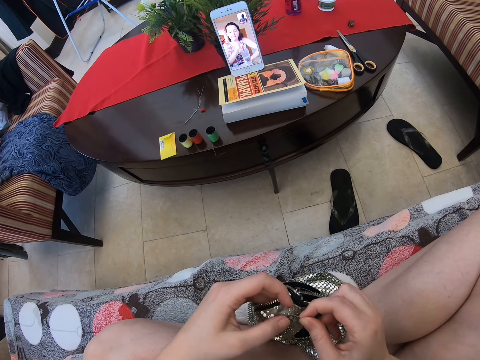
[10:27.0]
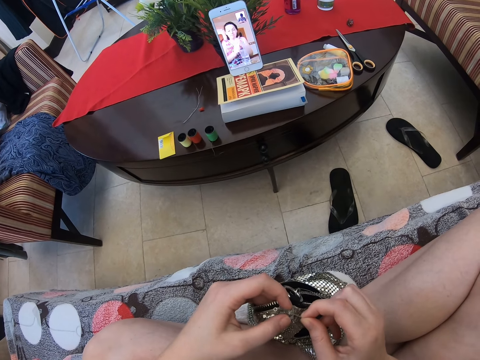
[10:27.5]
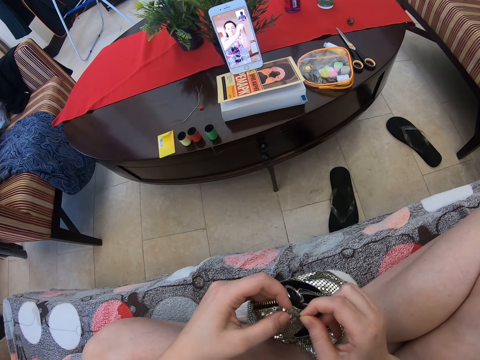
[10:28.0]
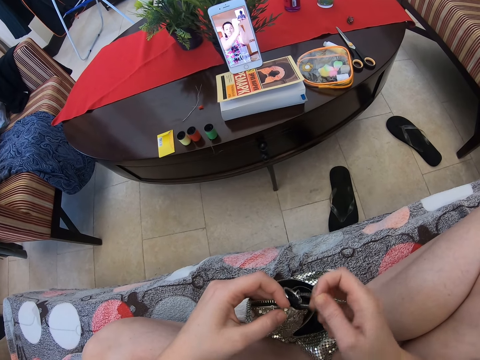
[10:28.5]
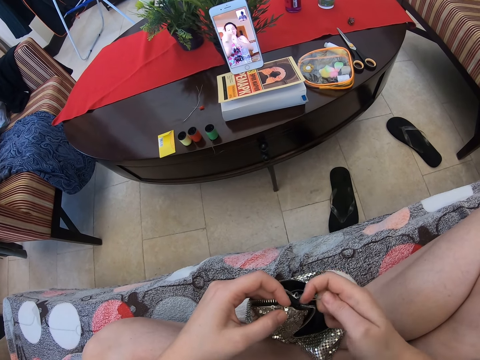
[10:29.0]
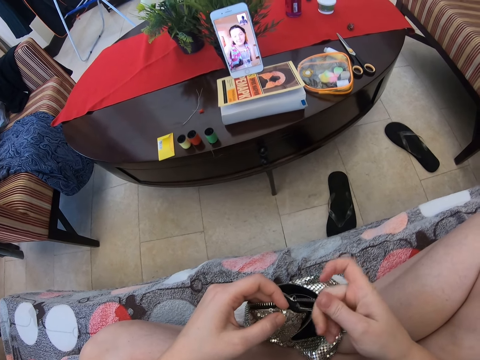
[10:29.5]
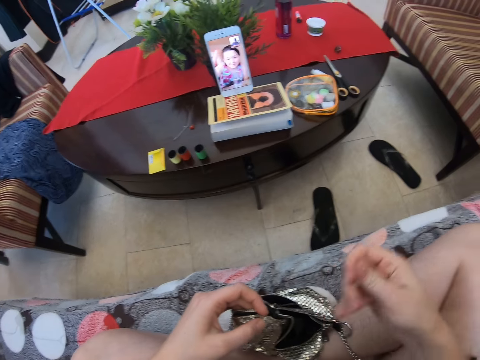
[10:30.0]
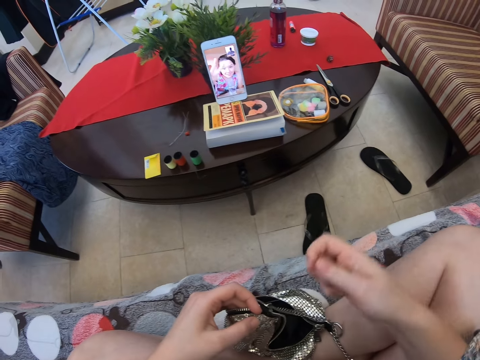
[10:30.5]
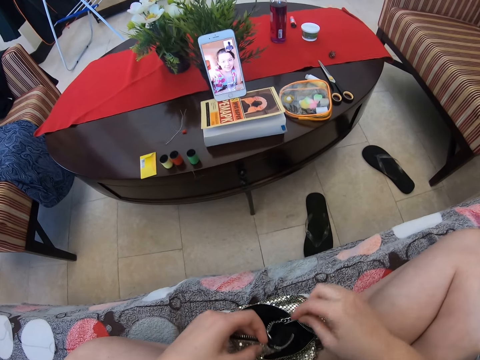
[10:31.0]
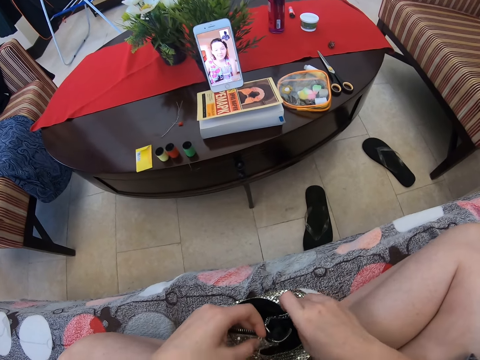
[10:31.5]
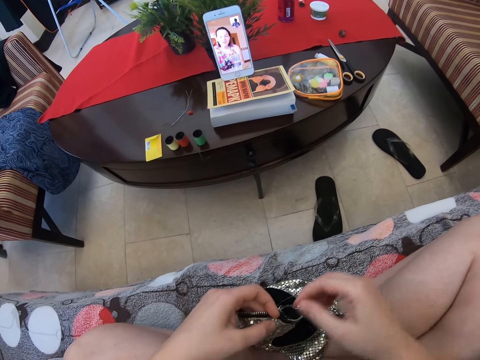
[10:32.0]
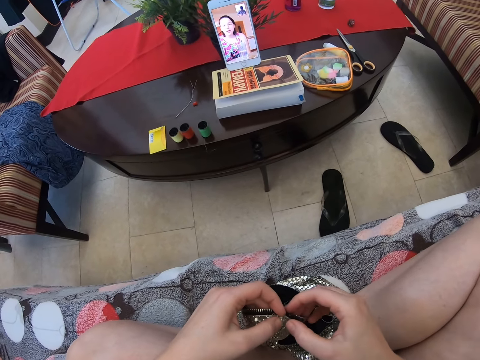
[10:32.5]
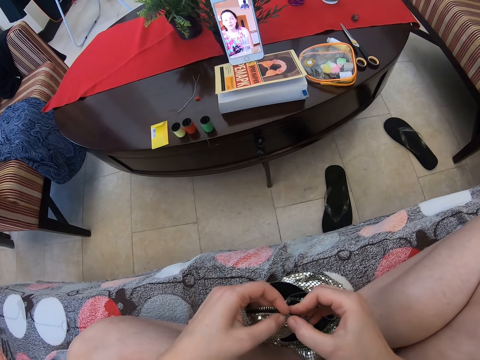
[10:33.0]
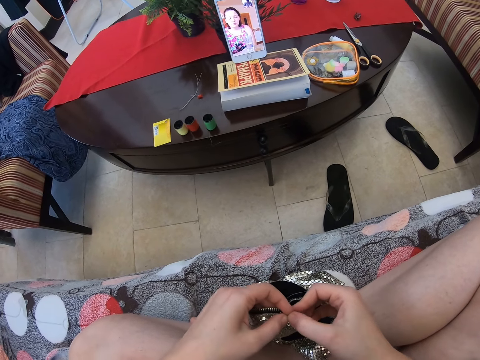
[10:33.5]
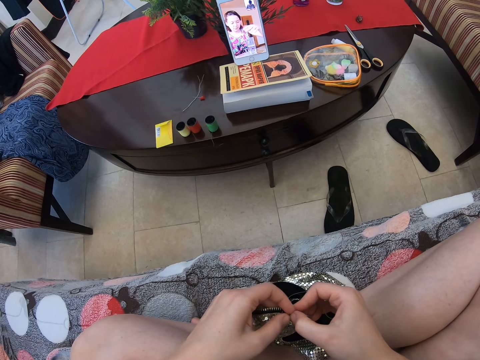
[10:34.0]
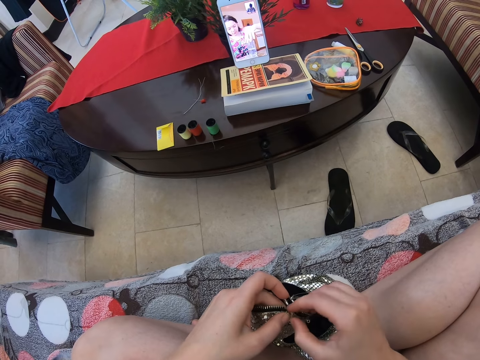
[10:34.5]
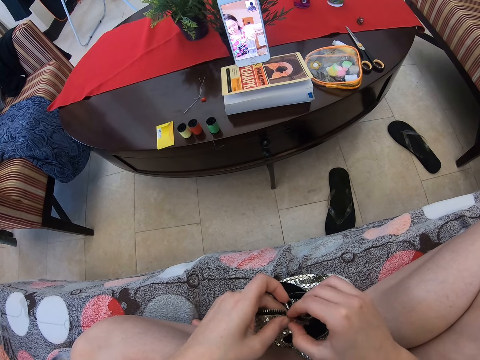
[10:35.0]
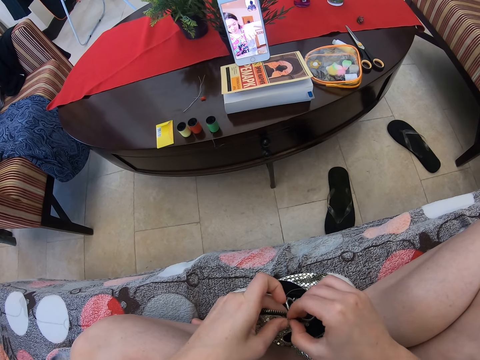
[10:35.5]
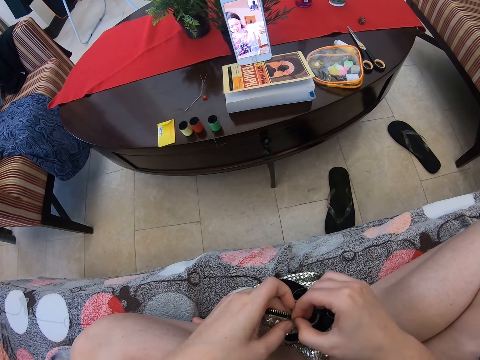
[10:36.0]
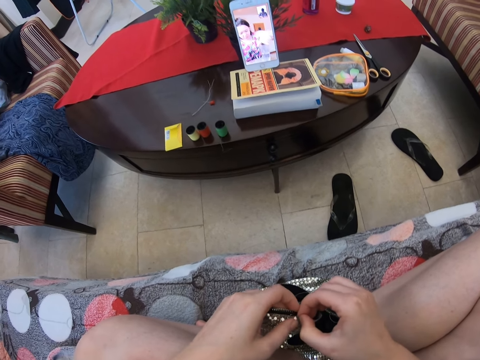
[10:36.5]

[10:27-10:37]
The camera wearer stretches the sewing thread. They knit the bag with a sewing needle thread.

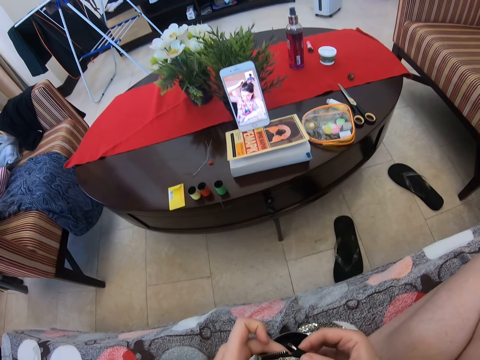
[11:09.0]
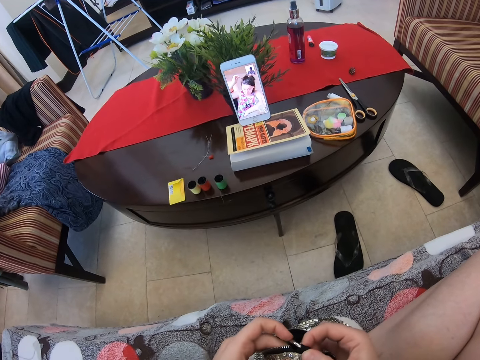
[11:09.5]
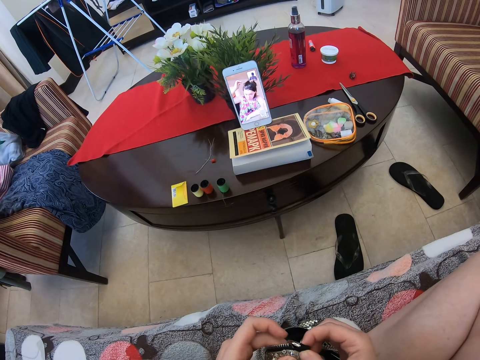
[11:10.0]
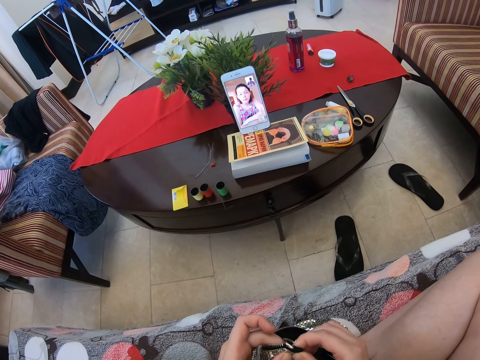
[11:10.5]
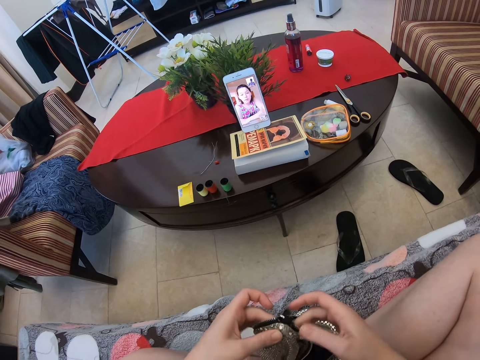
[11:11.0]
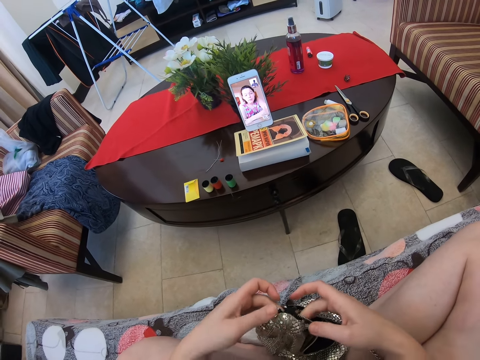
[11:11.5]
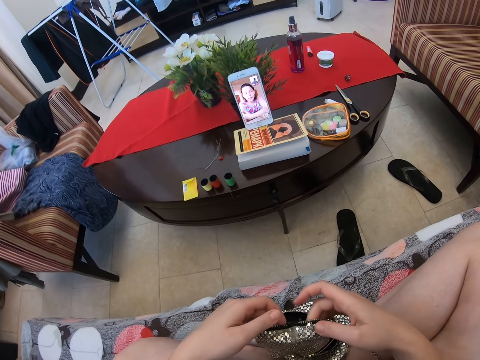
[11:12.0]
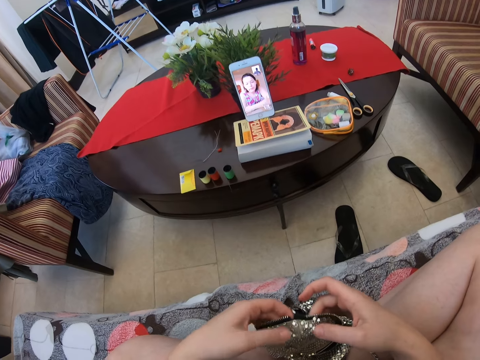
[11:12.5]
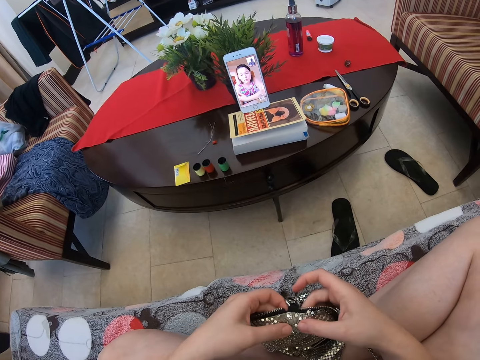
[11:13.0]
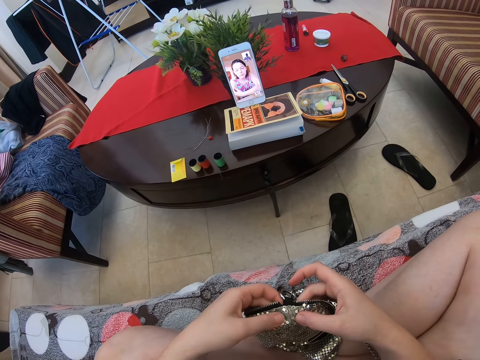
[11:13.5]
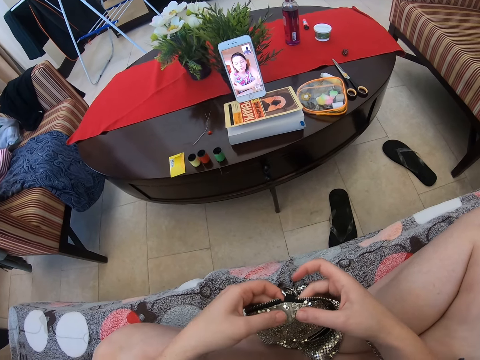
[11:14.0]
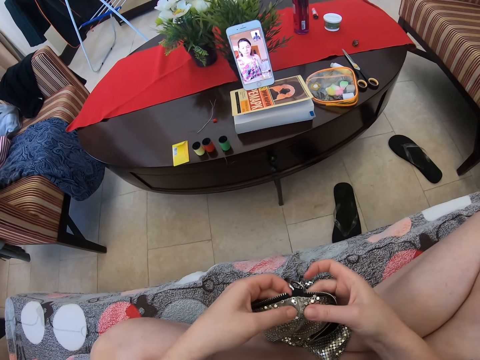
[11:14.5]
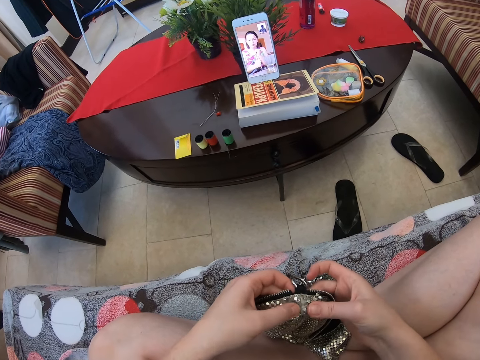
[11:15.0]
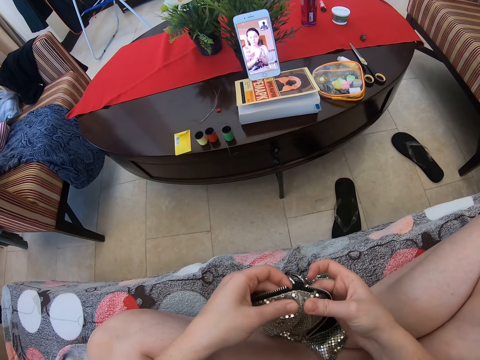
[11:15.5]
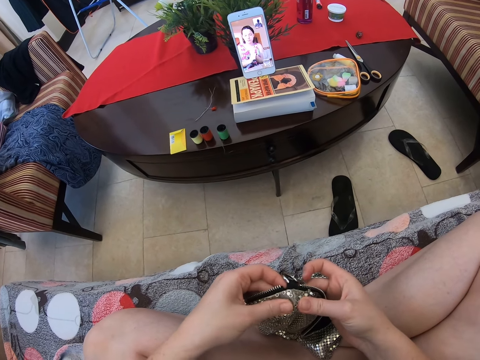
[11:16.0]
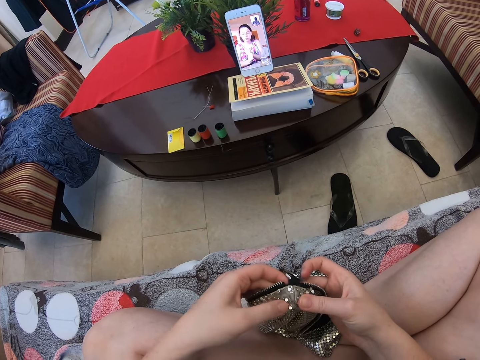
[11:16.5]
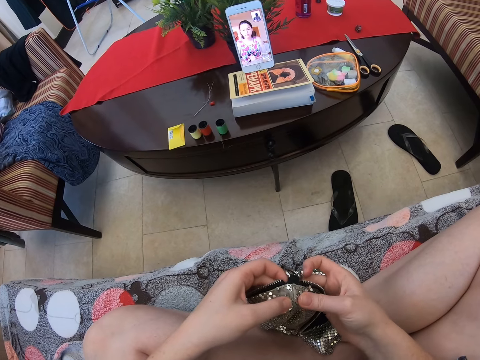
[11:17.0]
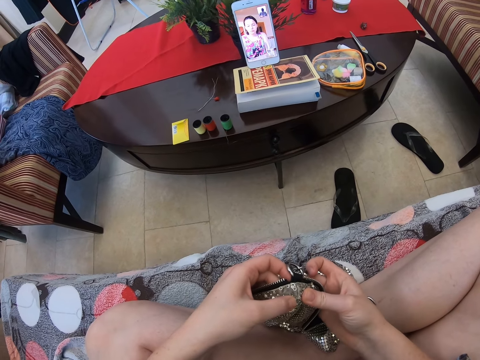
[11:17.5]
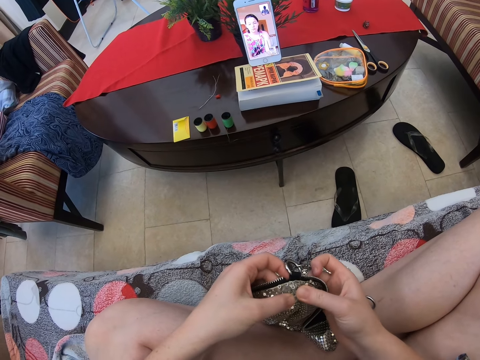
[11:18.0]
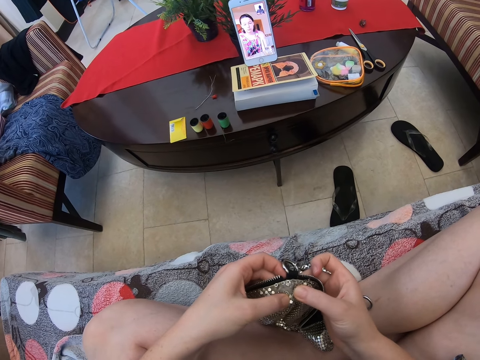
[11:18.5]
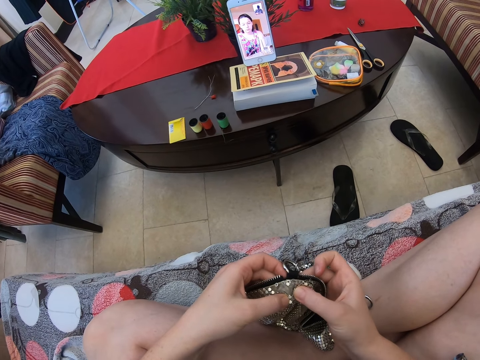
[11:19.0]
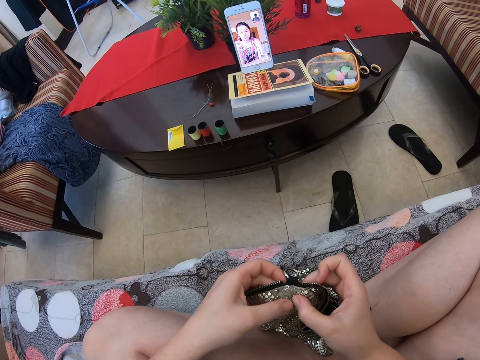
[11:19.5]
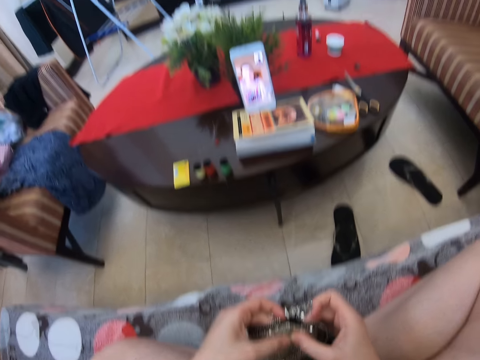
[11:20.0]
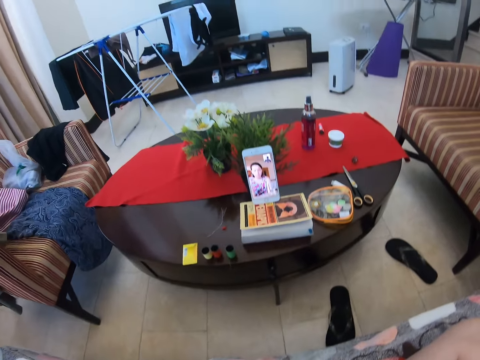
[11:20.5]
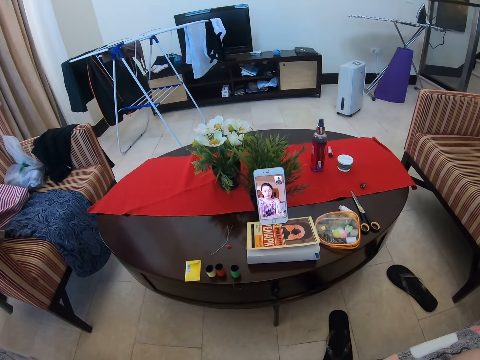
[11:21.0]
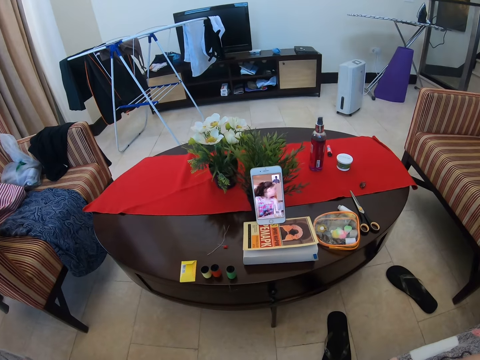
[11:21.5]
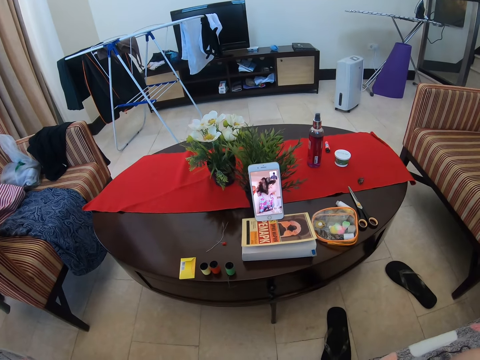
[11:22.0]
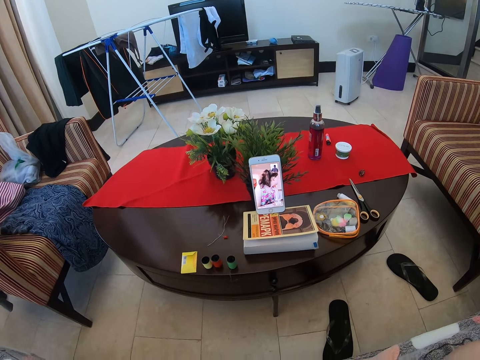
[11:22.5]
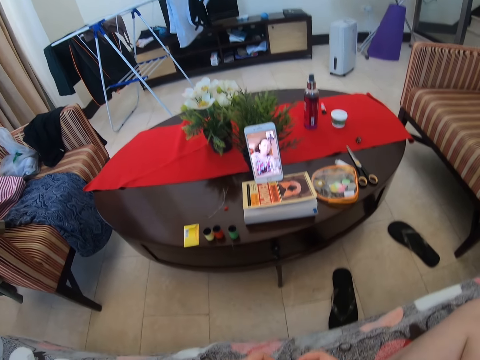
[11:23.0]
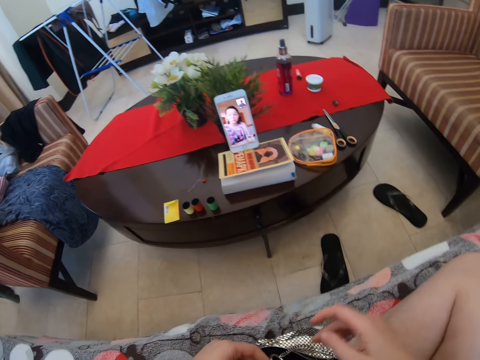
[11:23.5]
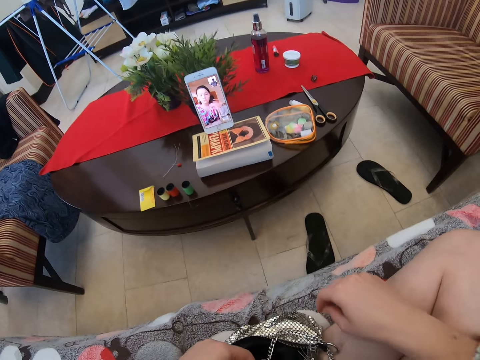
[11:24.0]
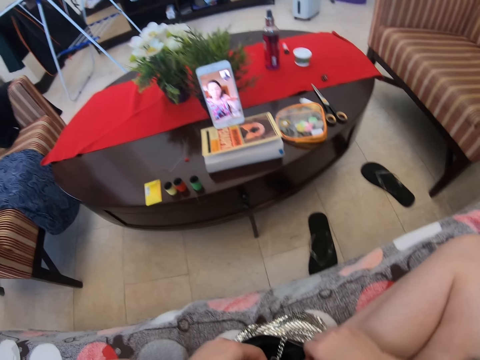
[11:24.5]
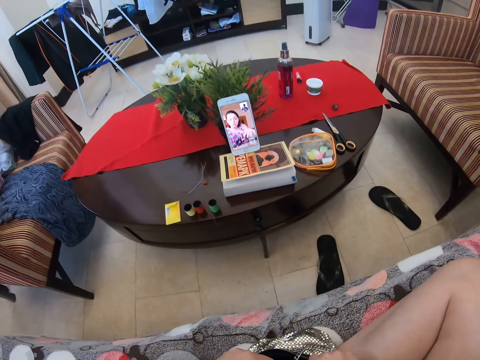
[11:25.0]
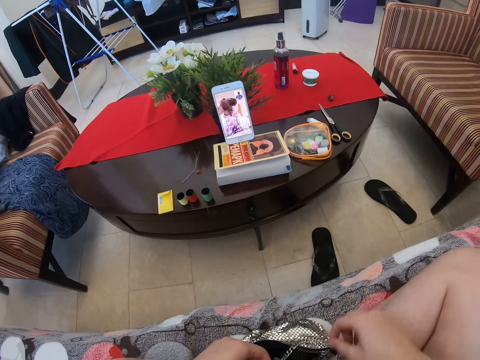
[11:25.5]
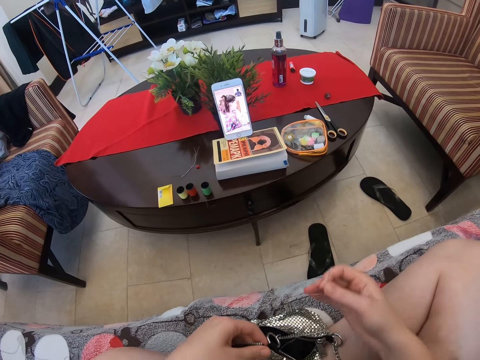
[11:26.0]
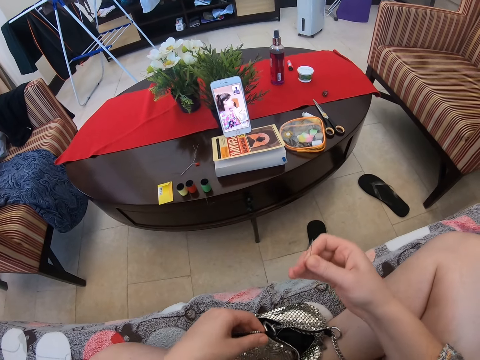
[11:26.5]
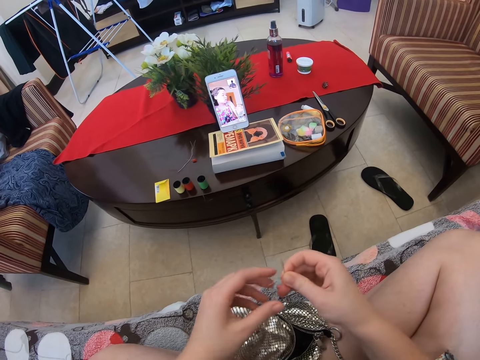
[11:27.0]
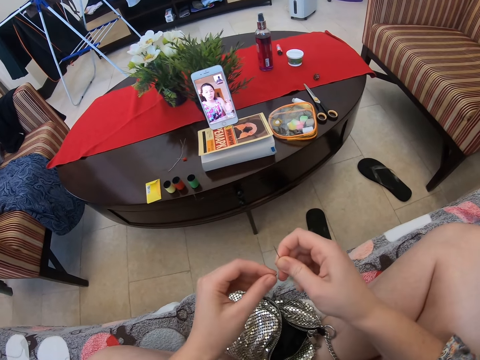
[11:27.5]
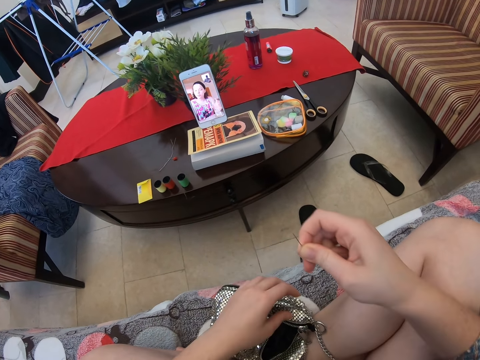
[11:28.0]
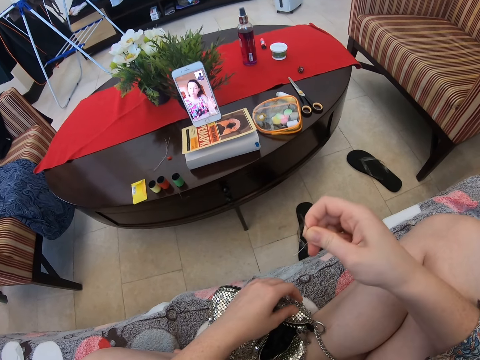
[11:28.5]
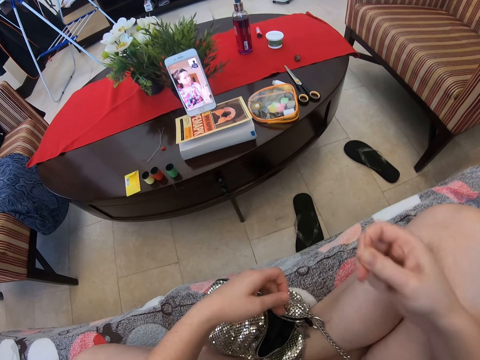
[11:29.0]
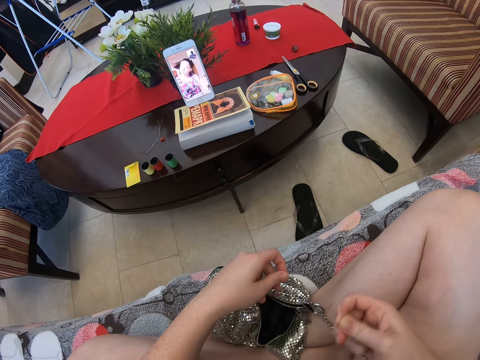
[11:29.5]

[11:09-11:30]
Someone is making her hair. The camera wearer stretches the sewing thread.
